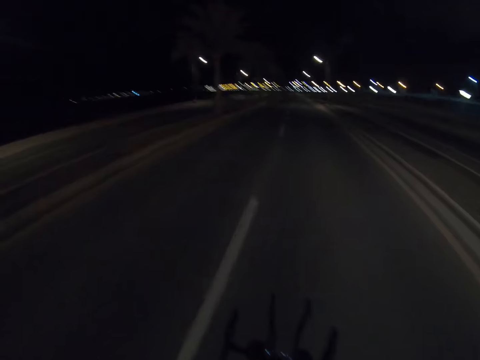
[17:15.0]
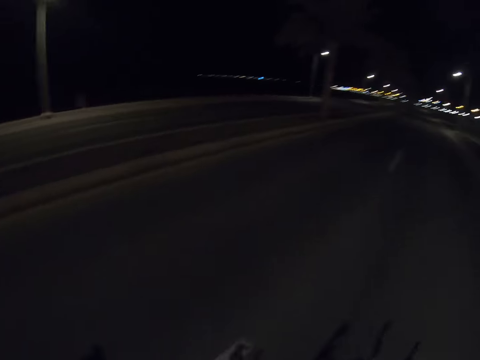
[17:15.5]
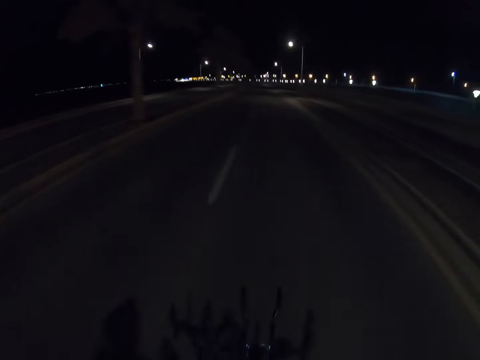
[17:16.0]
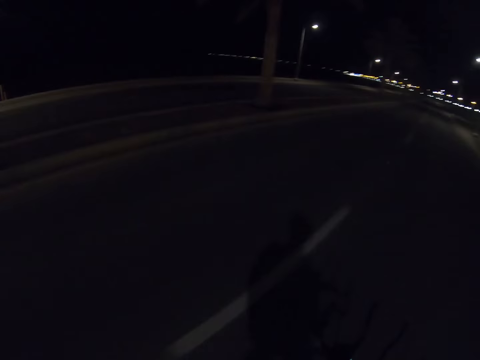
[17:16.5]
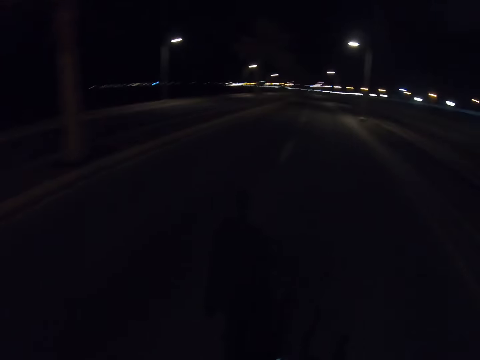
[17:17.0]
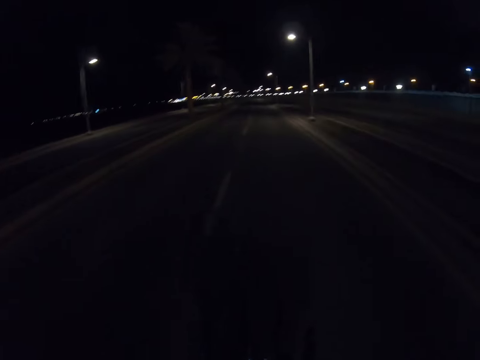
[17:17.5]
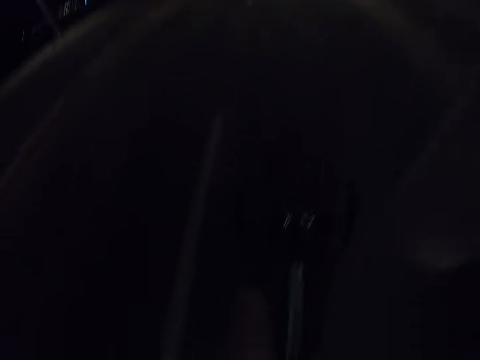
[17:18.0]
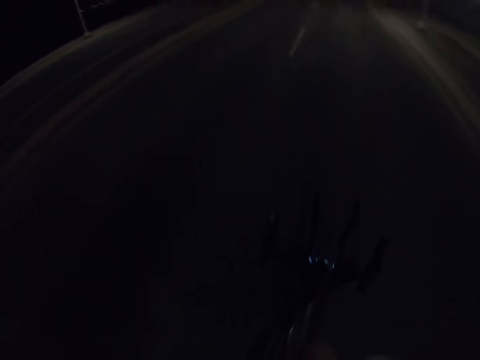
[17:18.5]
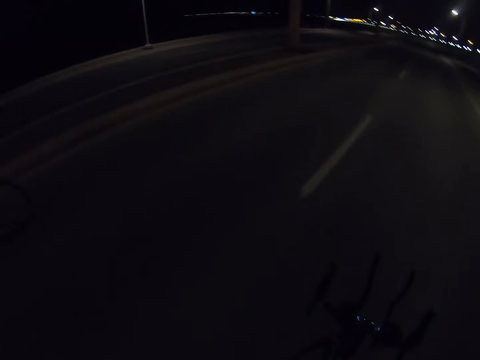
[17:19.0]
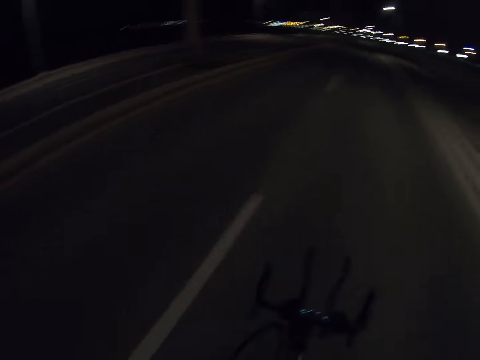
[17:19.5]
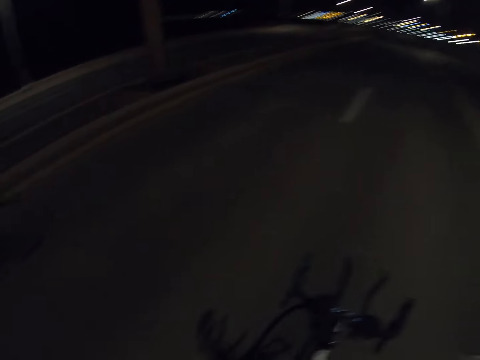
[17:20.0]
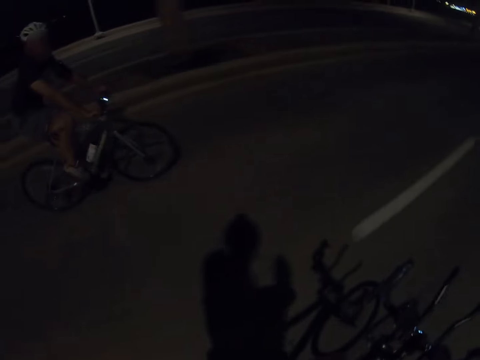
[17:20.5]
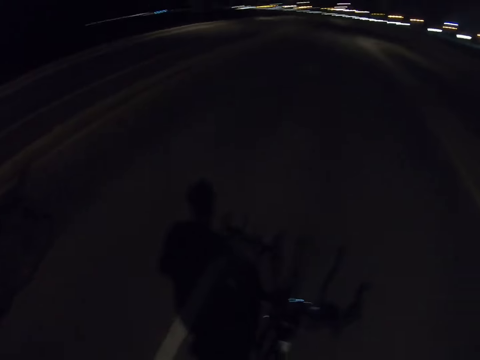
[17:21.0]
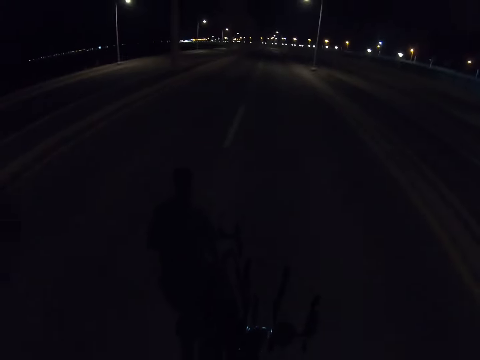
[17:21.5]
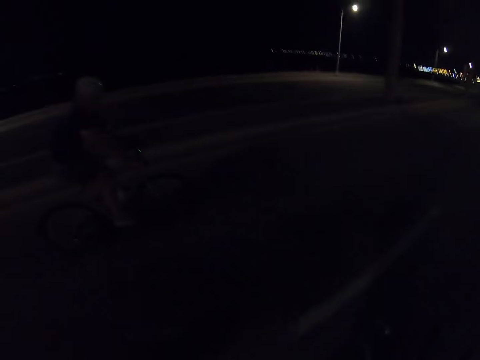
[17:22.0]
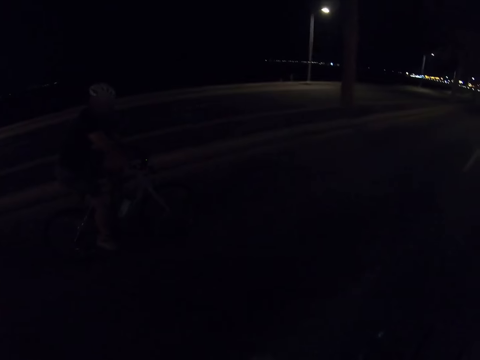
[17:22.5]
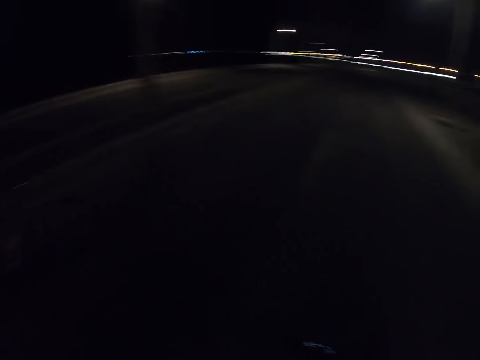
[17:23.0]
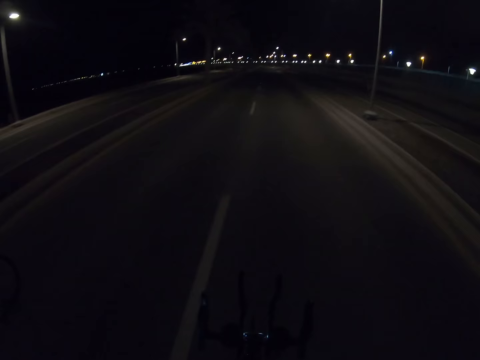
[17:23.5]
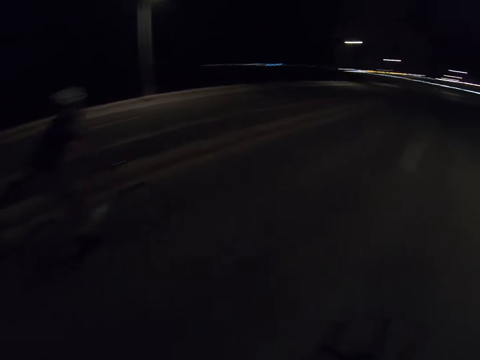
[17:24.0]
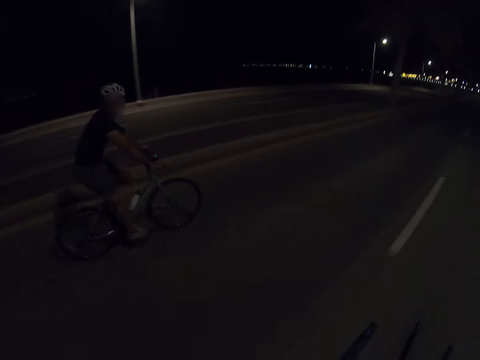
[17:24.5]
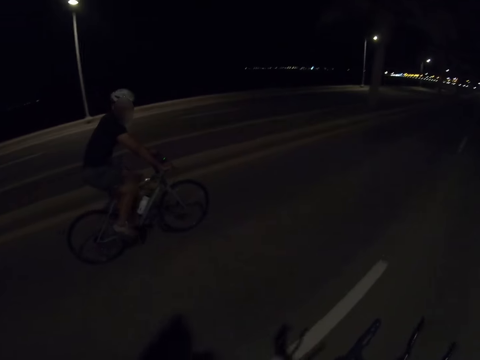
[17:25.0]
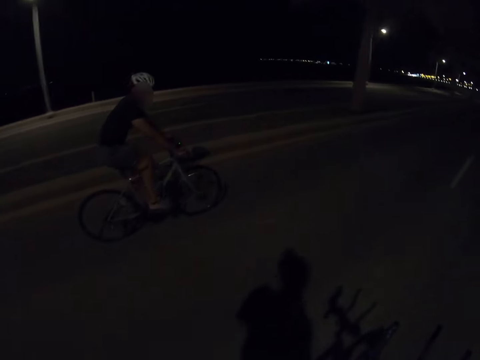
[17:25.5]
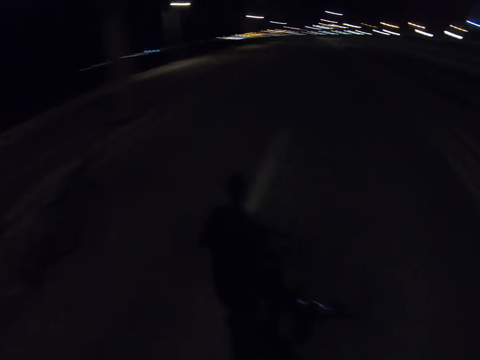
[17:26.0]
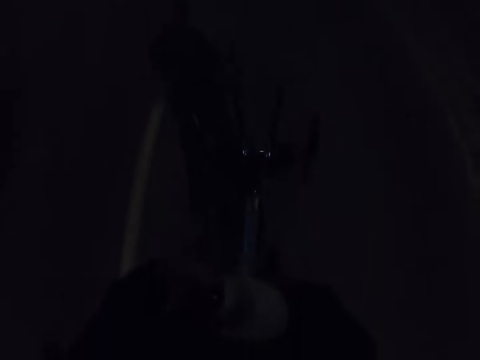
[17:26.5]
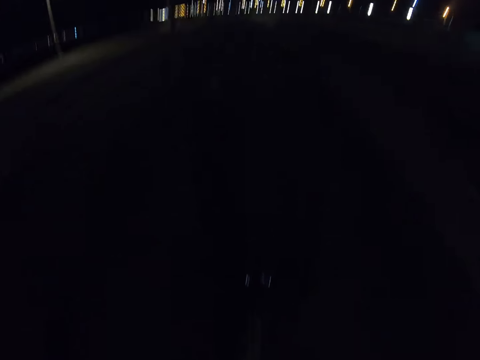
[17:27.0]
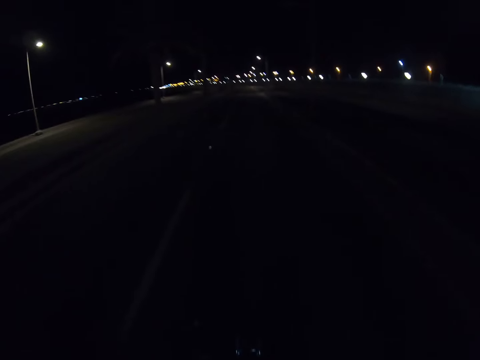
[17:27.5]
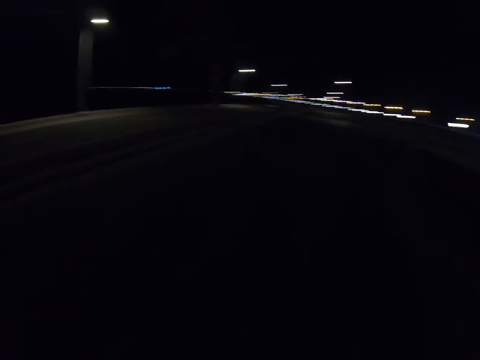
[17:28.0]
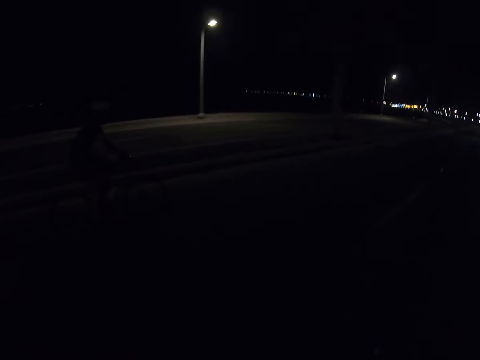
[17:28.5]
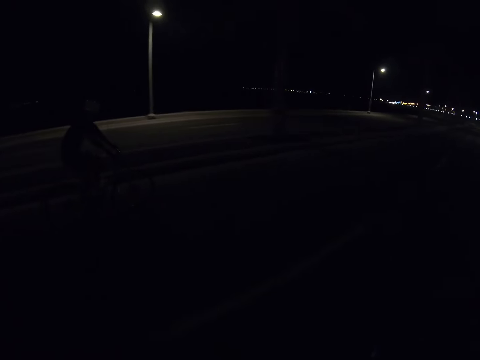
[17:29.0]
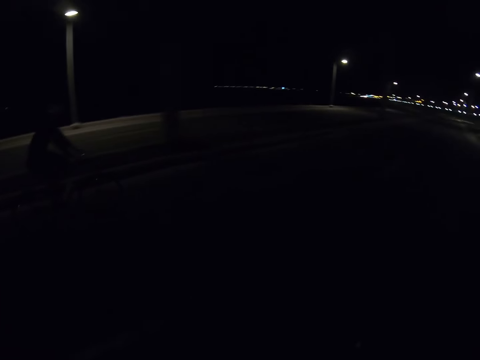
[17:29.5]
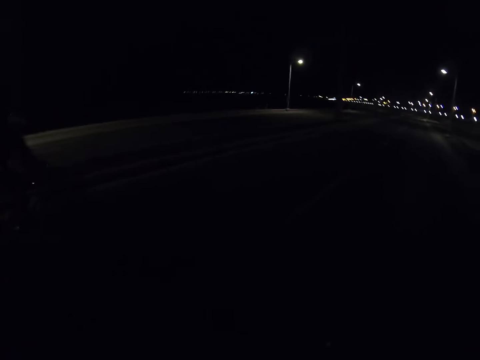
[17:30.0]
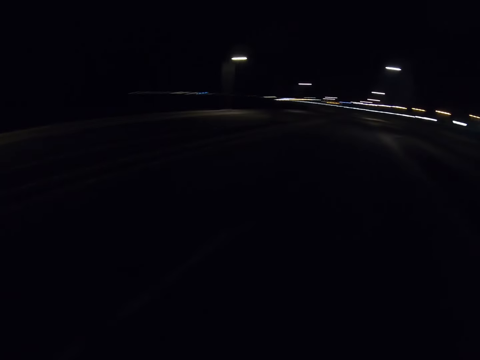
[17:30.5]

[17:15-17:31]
The camera wearer closes the water bottle.

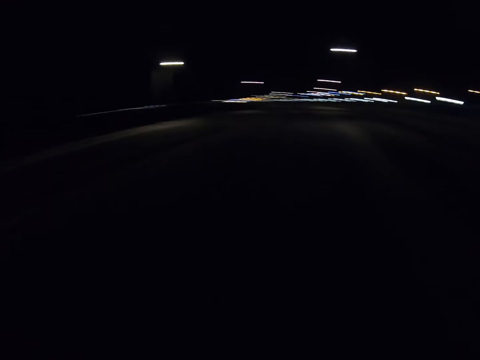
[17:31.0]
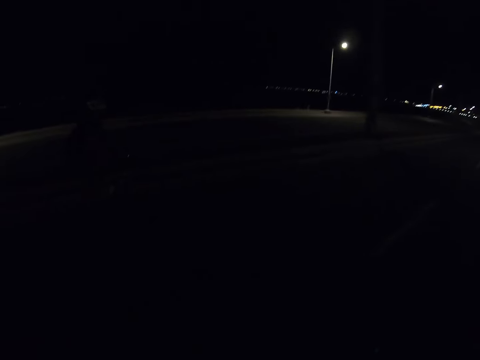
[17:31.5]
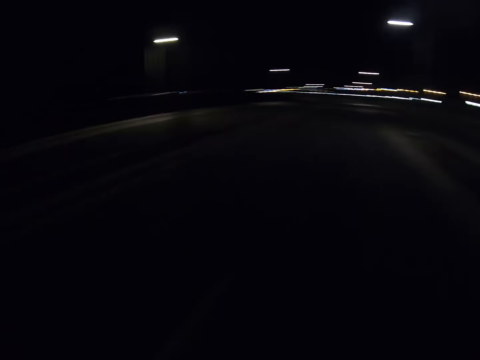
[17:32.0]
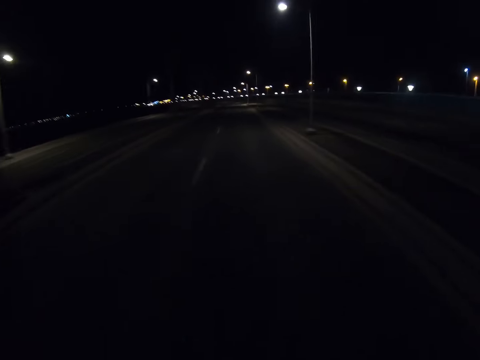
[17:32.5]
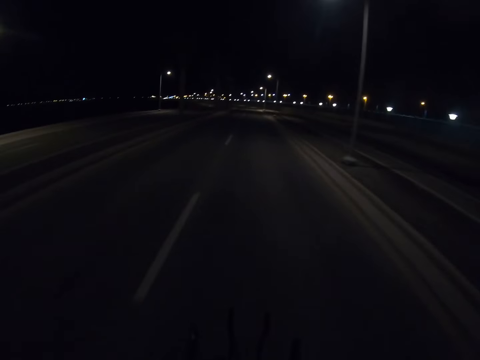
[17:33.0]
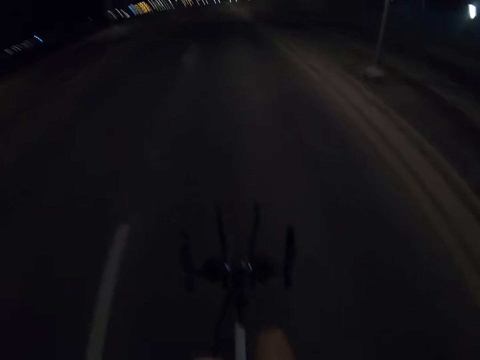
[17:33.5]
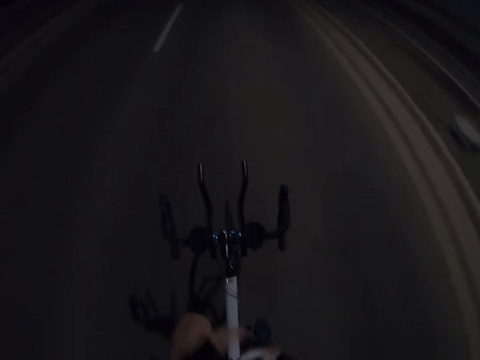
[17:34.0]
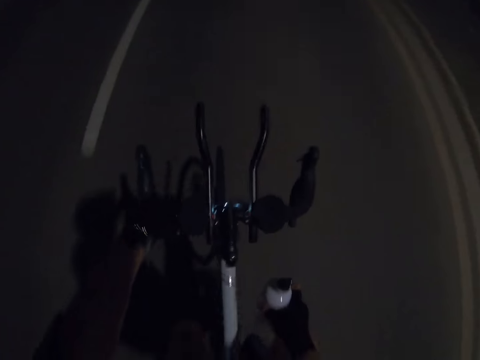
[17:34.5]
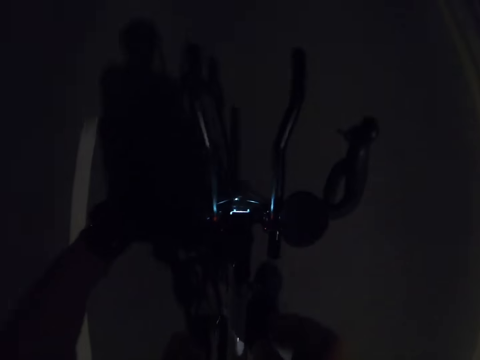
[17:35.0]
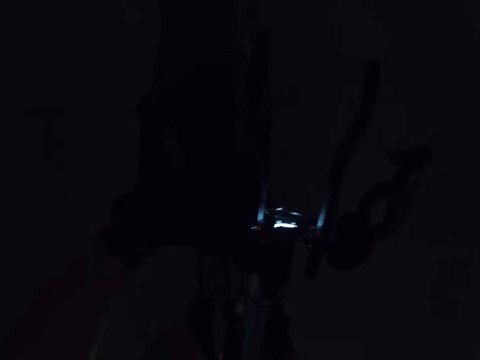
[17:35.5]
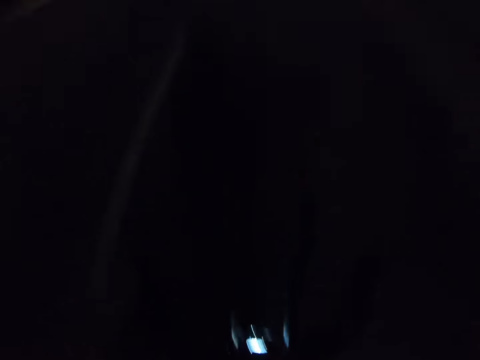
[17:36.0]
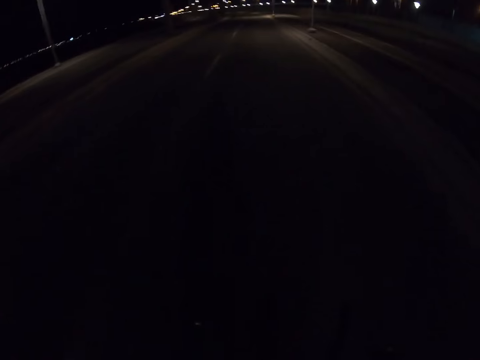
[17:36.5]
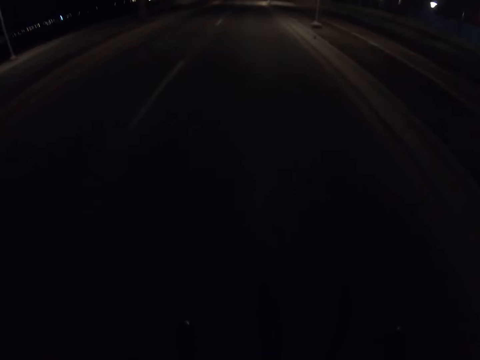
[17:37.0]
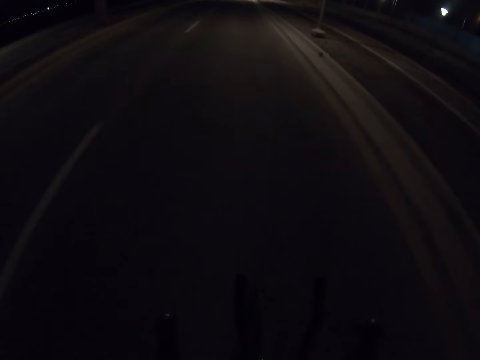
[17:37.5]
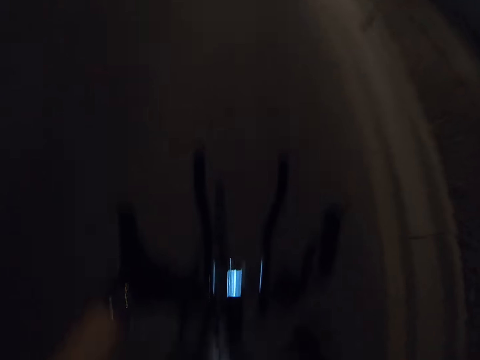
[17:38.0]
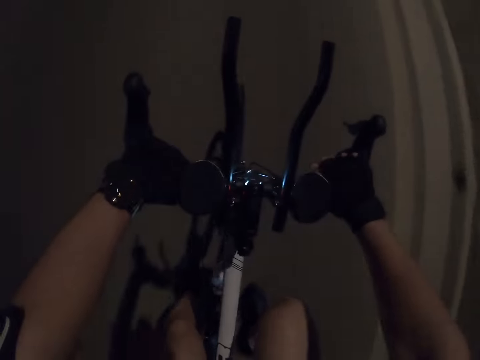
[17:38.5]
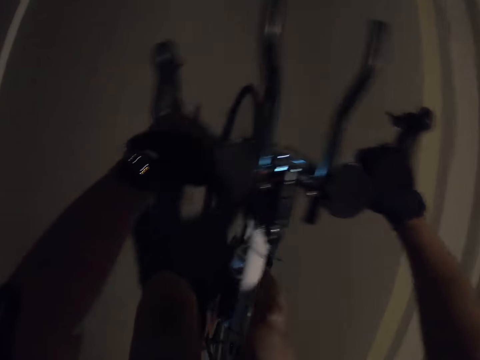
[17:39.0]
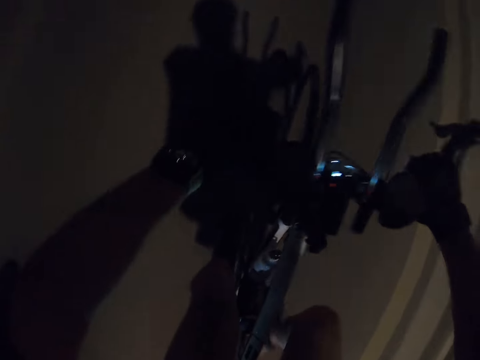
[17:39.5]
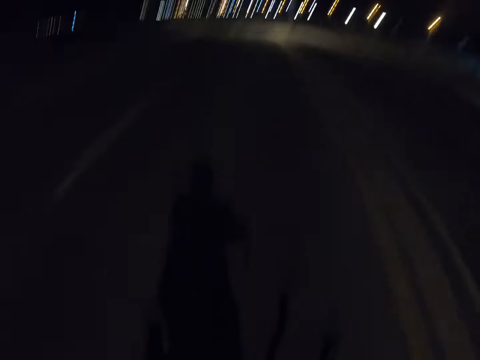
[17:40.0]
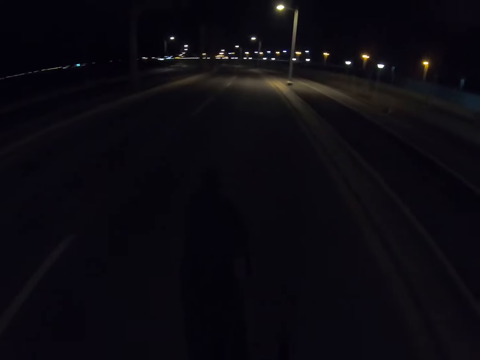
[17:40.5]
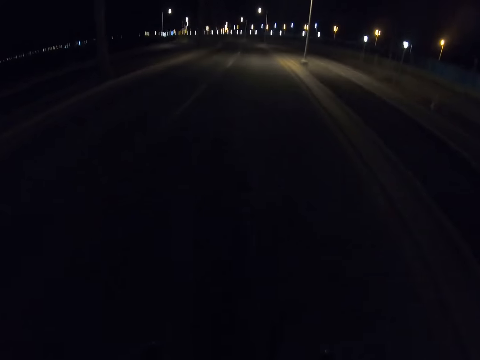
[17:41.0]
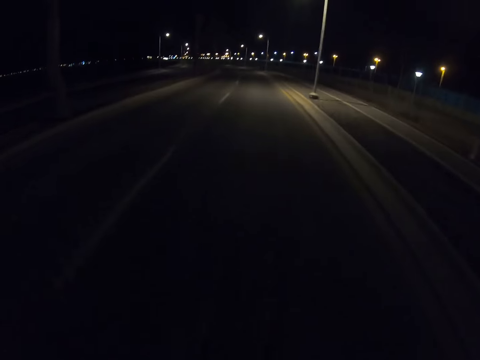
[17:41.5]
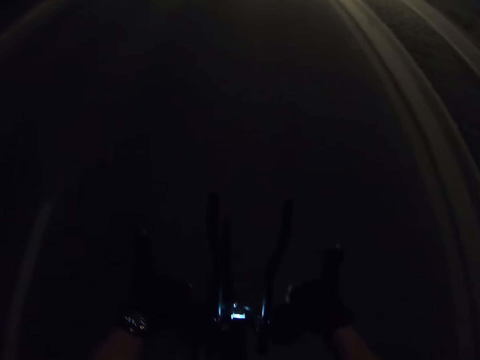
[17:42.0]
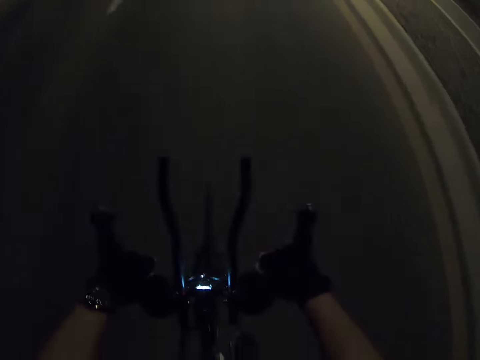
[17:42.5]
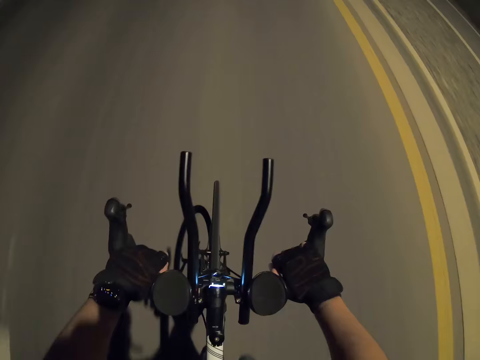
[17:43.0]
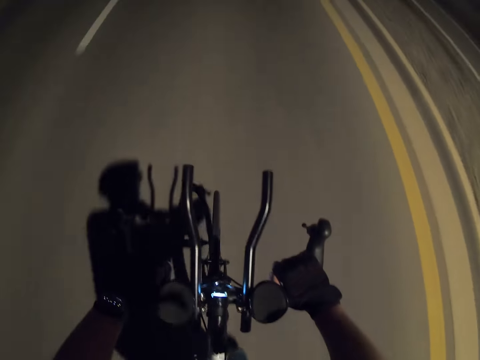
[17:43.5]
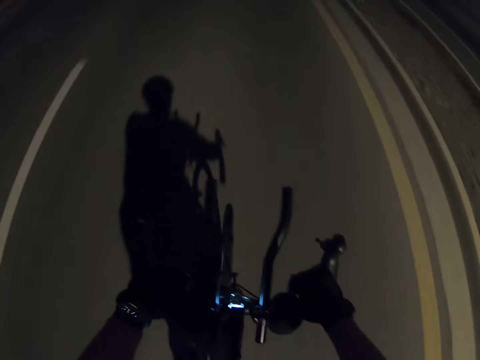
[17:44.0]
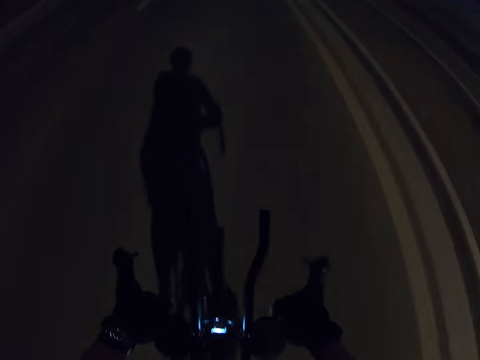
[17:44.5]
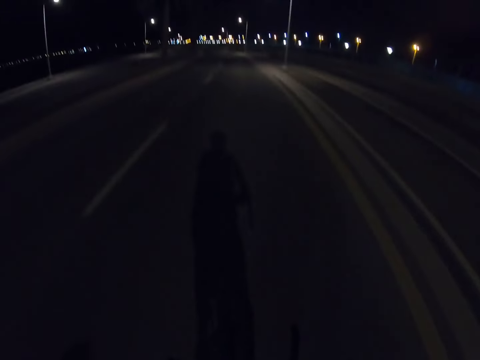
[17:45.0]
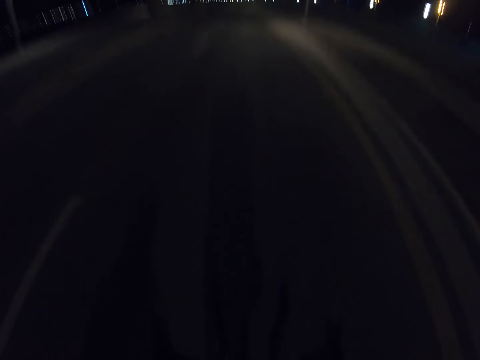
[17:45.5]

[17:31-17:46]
The camera wearer puts the water bottle to the bike. They hold the bike with both hands.
